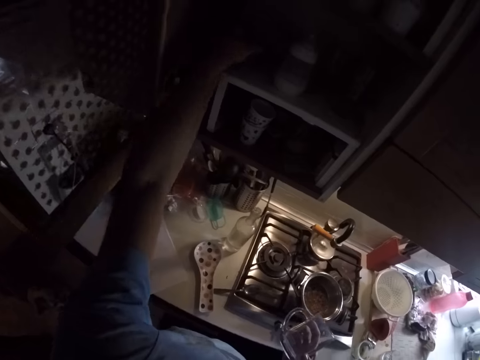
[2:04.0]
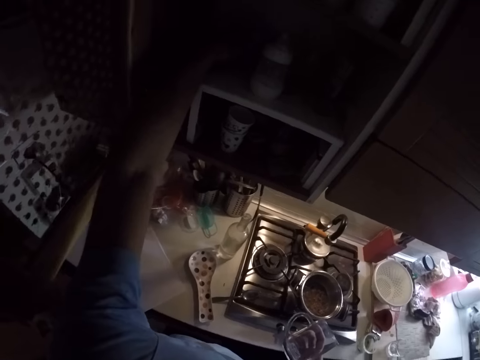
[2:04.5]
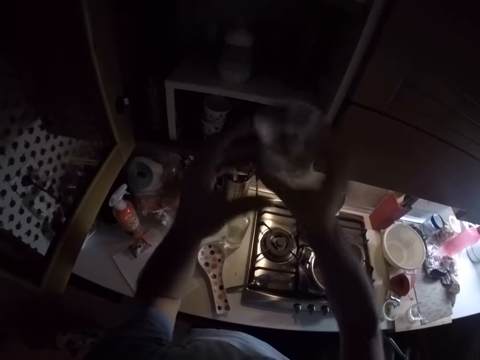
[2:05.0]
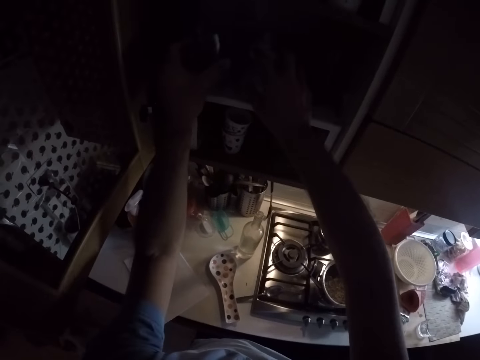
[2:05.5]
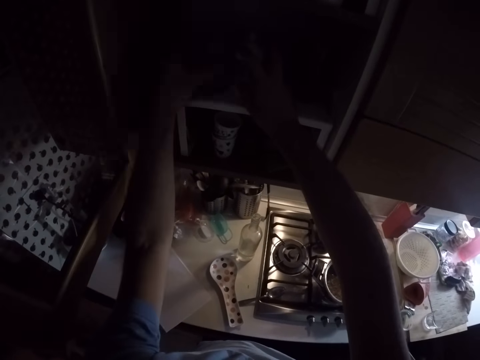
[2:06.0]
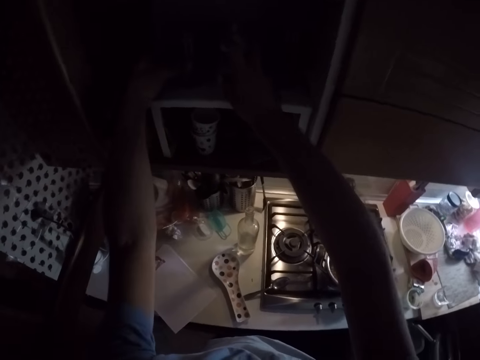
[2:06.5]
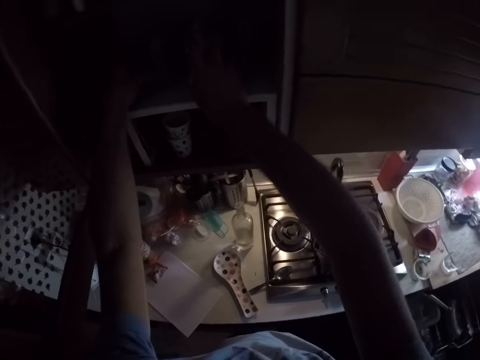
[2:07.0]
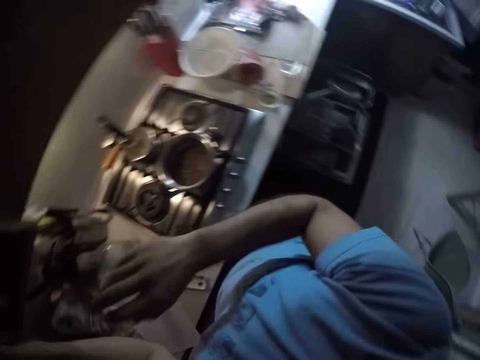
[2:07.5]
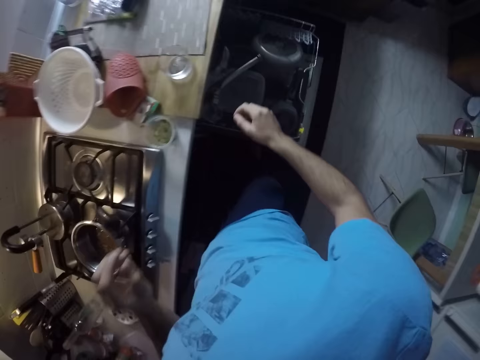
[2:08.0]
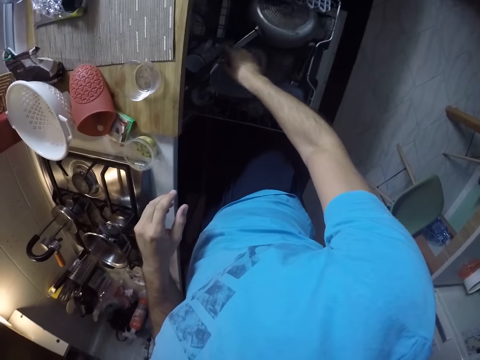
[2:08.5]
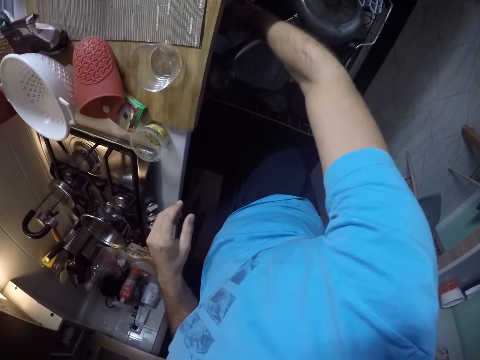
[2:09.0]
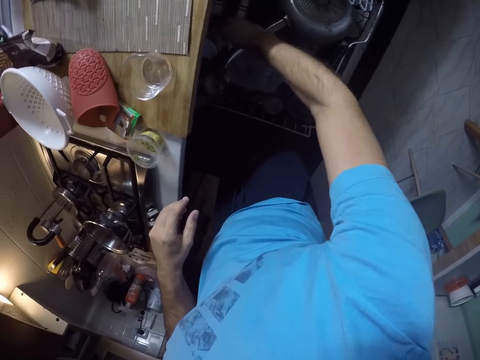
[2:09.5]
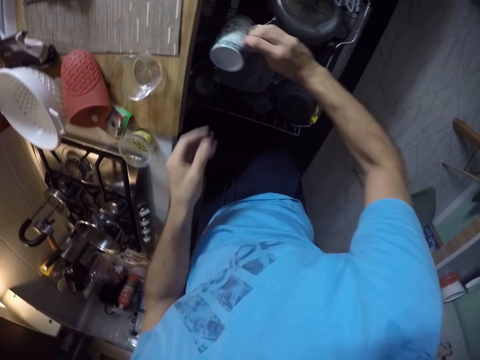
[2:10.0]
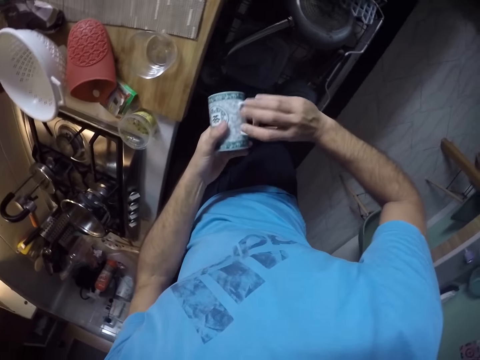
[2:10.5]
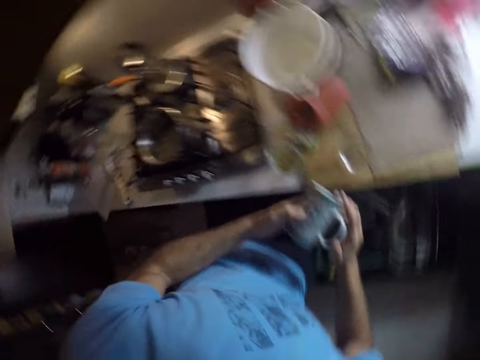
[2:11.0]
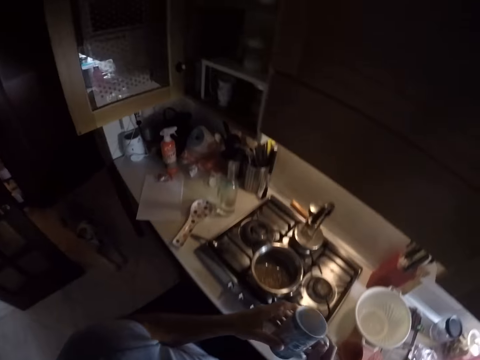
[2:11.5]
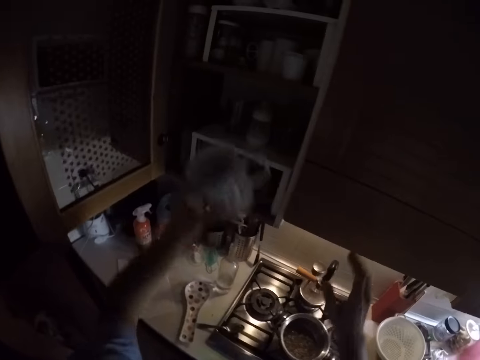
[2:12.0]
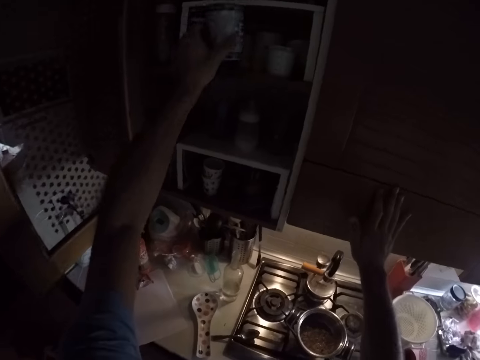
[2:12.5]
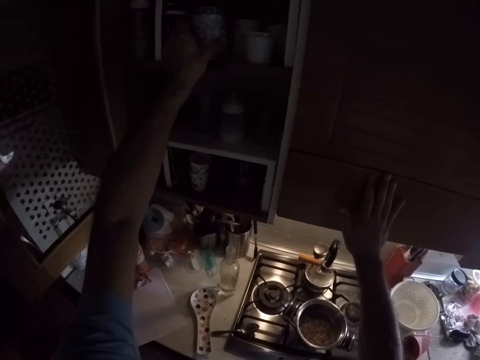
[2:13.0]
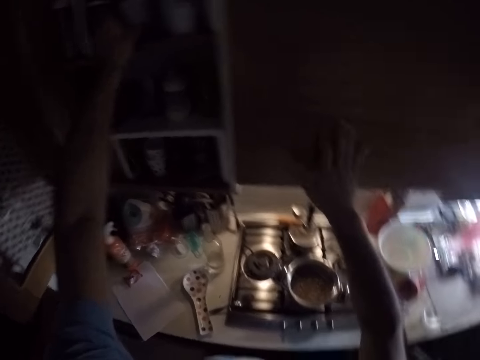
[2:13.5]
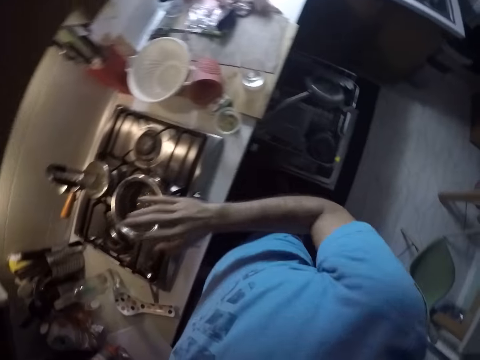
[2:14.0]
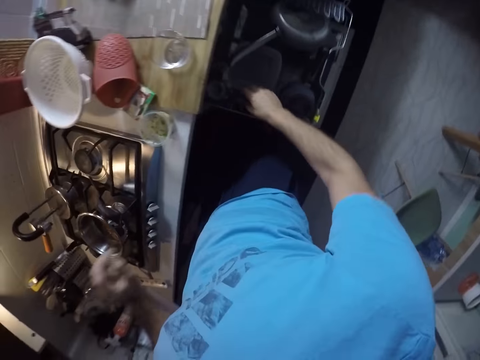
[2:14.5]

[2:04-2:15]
The camera wearer puts the glasses in the cupboard or drawer. They pick a glass from the utensils rack. They put the glass in the cupboard.

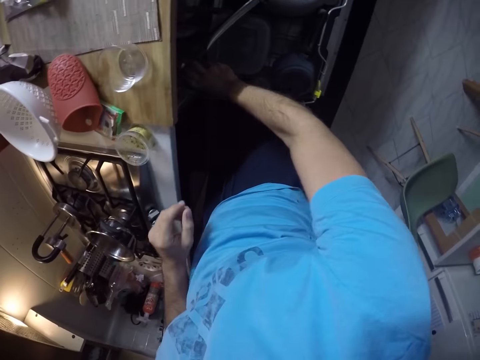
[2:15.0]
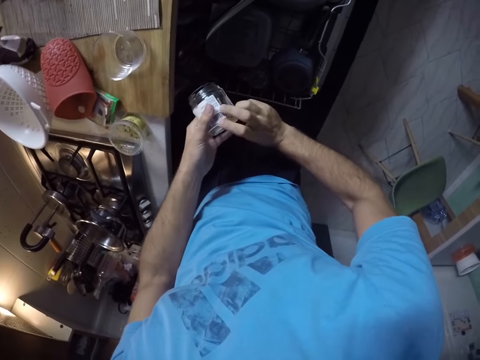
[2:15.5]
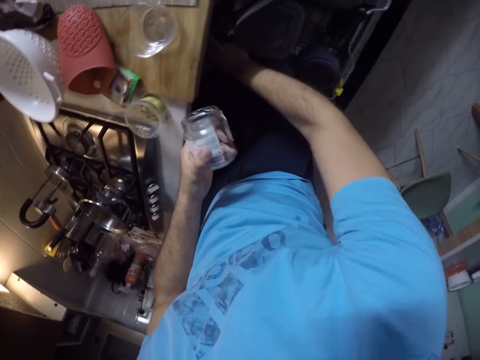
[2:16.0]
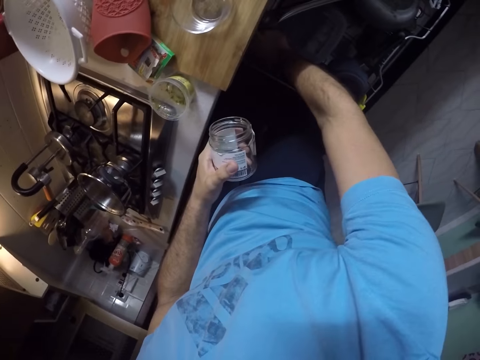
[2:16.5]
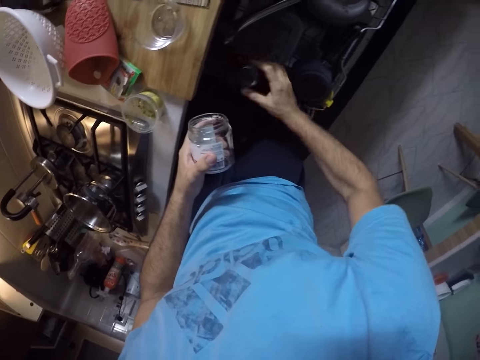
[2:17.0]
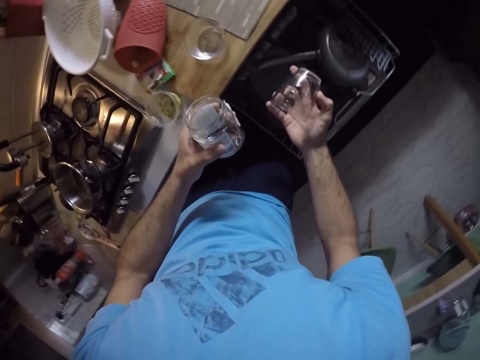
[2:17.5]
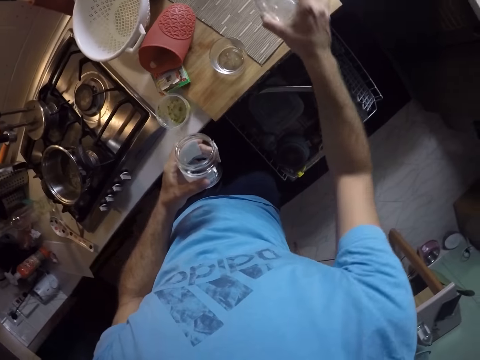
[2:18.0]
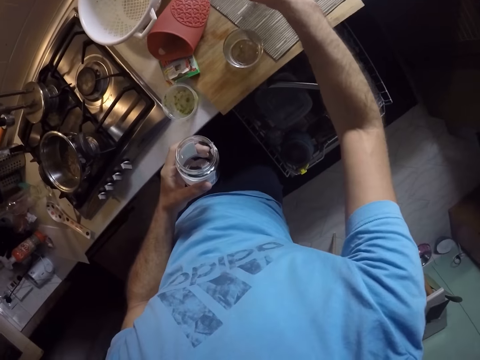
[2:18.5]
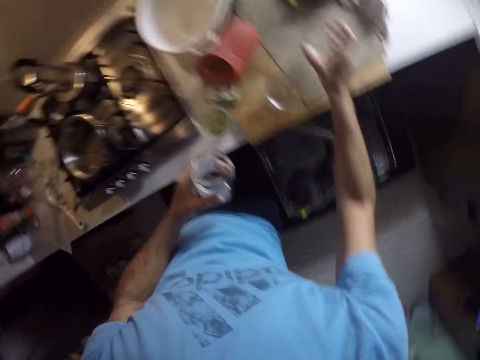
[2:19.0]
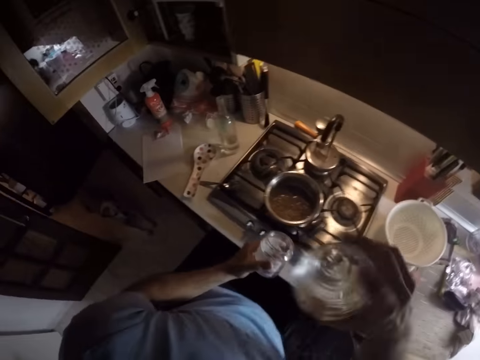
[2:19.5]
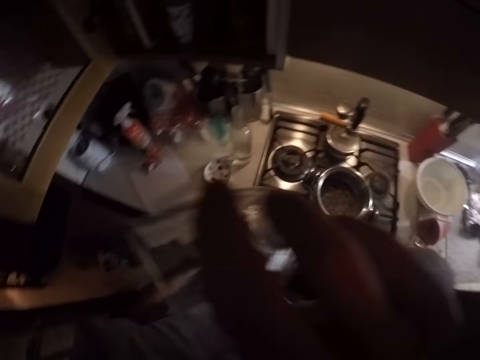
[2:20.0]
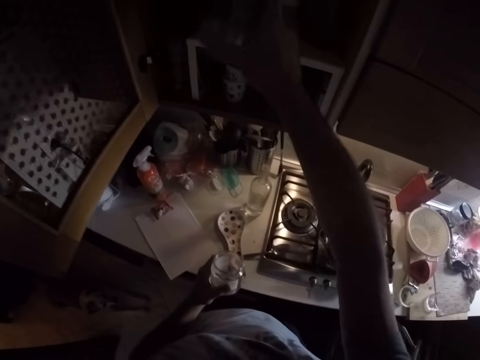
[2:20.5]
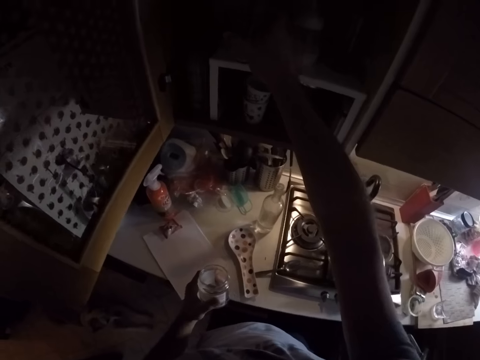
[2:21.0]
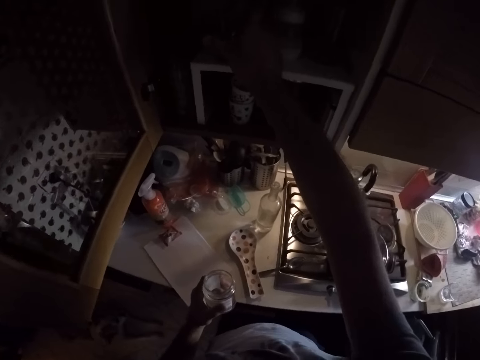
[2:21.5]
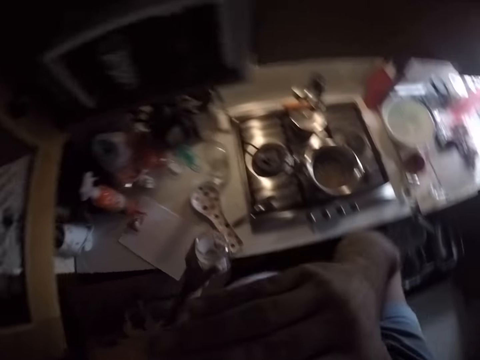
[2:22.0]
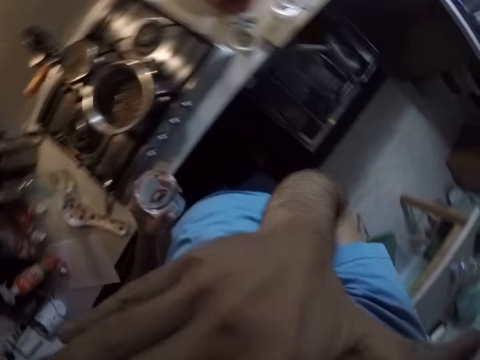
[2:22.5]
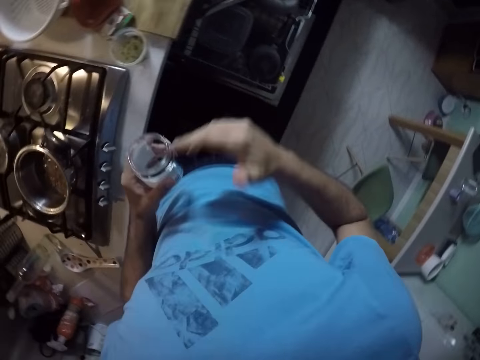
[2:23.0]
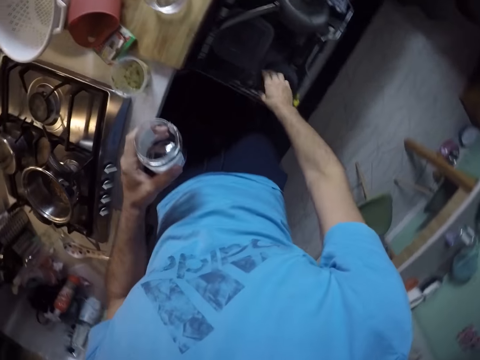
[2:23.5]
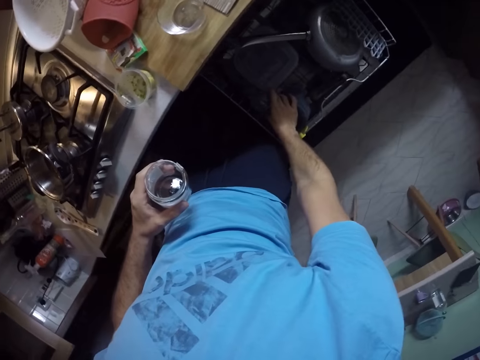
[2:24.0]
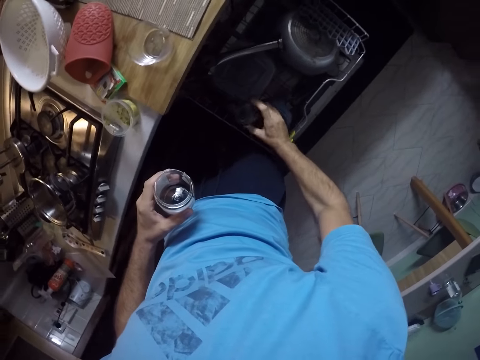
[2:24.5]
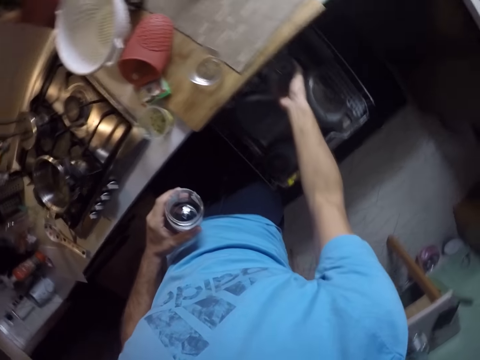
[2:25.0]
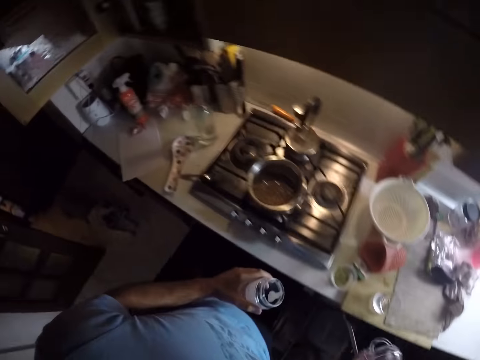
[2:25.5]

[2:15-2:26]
The camera wearer picks a tin from the utensils rack. They pick a glass from the utensils rack. They put the glass on the mat. They put the glass in the cupboard or drawer. They itch the face. They hold a glass from the utensils rack.

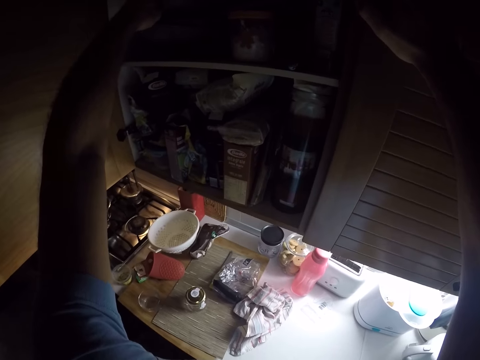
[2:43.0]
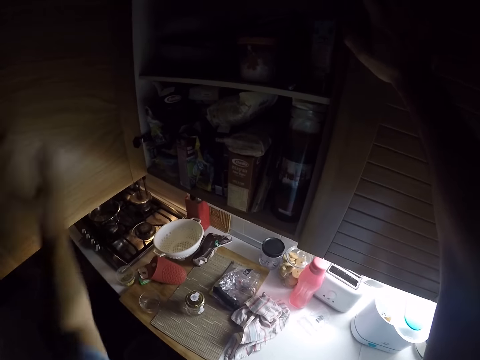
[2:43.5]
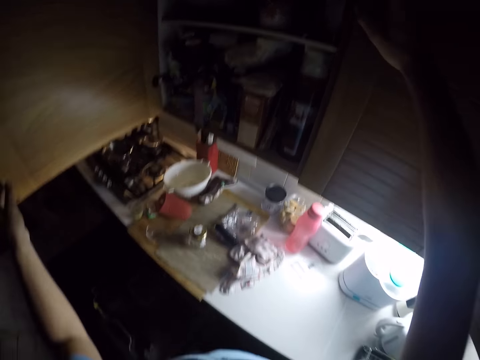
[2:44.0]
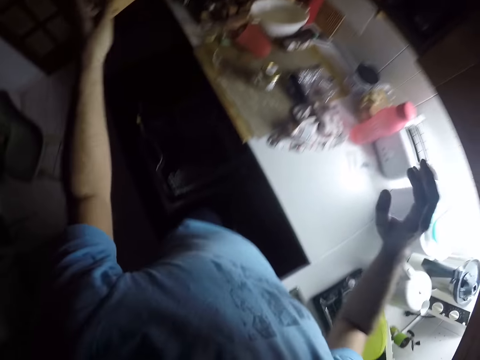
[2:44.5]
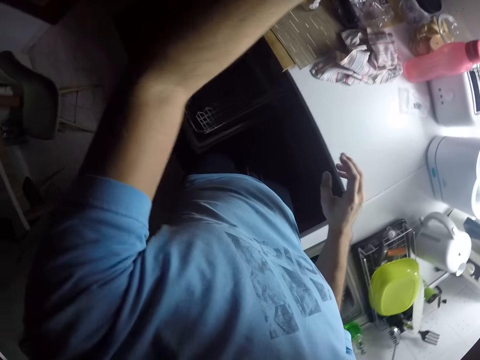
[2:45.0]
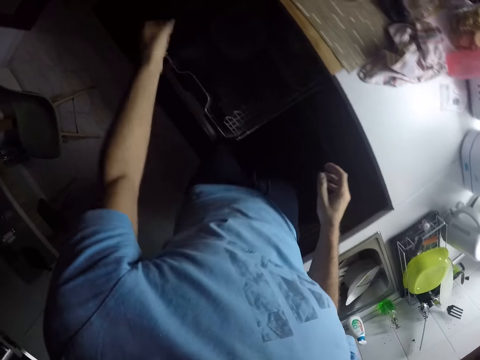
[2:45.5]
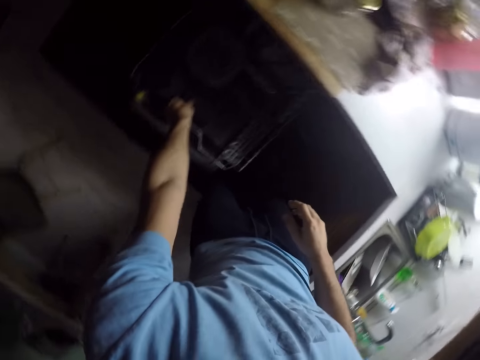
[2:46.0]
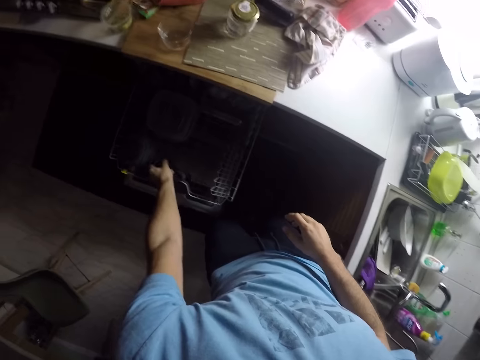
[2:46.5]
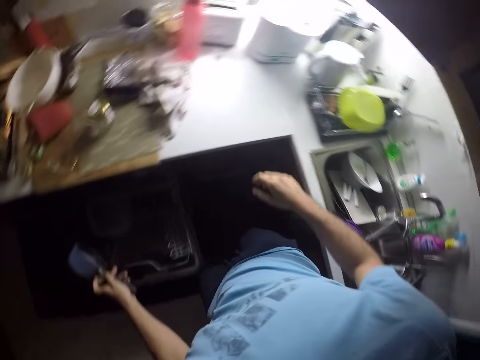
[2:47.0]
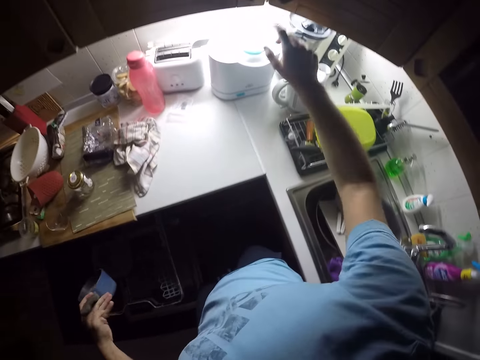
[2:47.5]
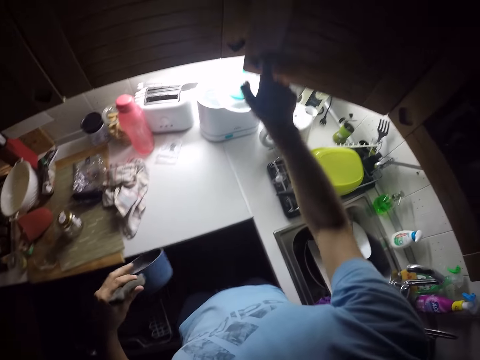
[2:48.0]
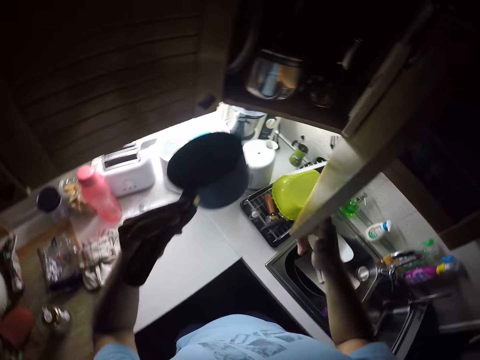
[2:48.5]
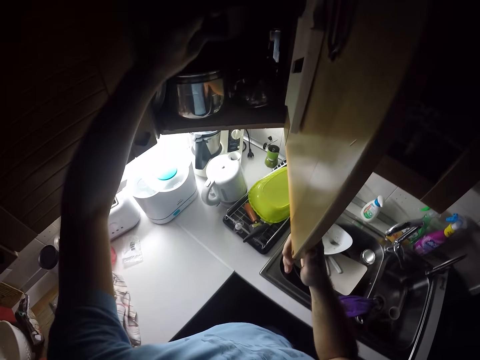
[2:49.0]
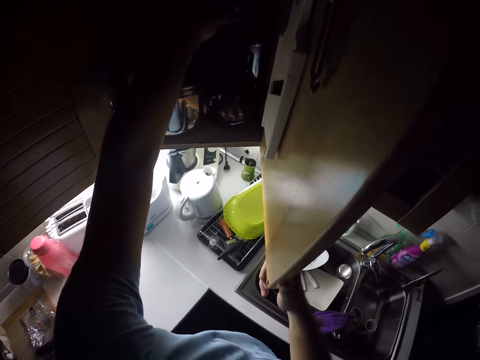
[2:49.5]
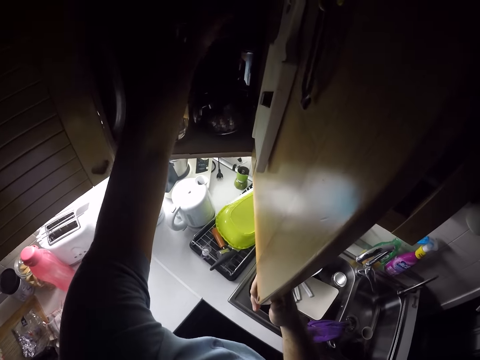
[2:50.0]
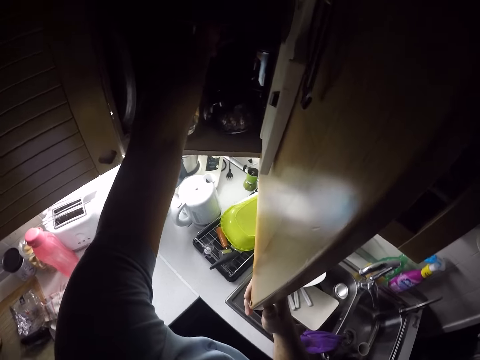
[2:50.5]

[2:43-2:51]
The camera wearer closes the drawer. They pick a pot from the utensils rack. They open the cupboard. They put the pot in the cupboard.
